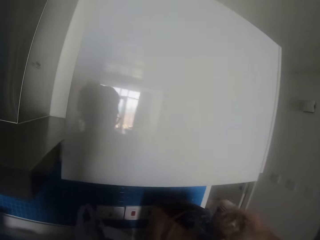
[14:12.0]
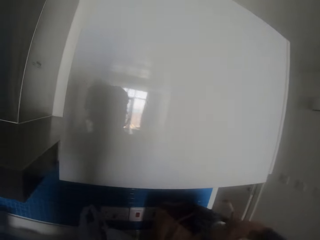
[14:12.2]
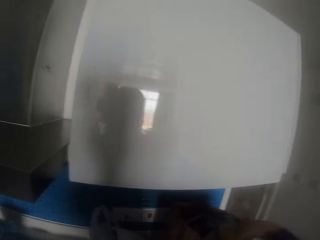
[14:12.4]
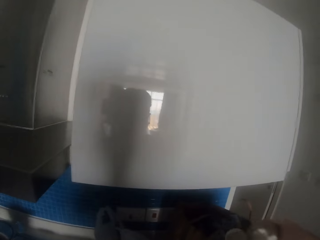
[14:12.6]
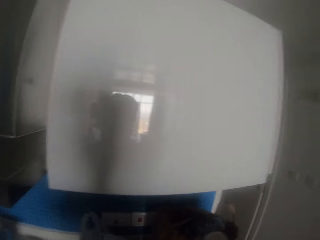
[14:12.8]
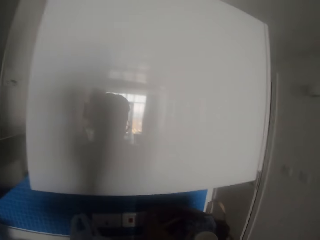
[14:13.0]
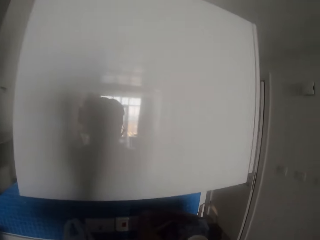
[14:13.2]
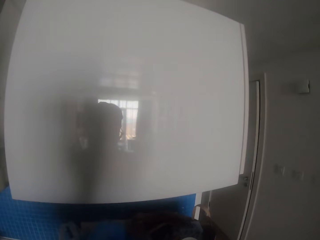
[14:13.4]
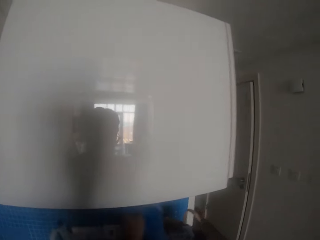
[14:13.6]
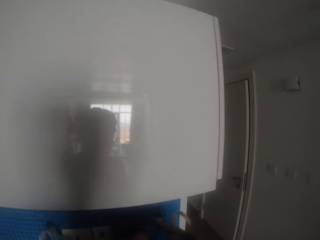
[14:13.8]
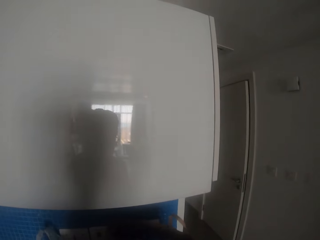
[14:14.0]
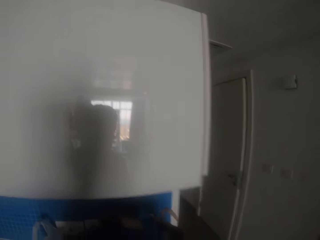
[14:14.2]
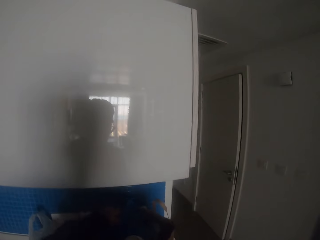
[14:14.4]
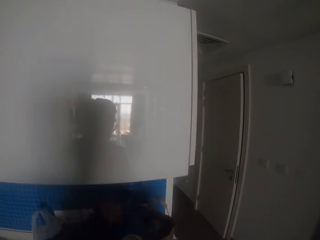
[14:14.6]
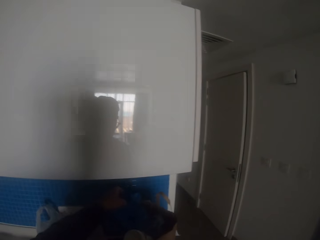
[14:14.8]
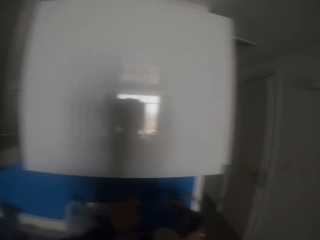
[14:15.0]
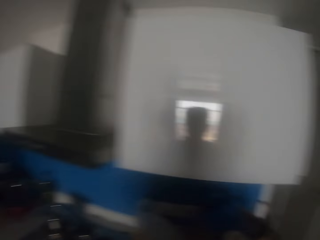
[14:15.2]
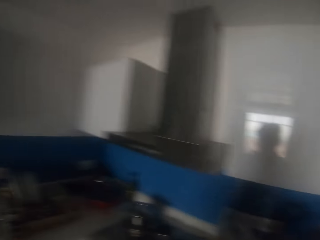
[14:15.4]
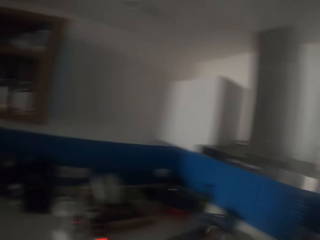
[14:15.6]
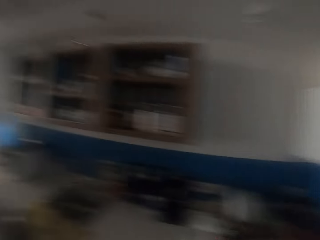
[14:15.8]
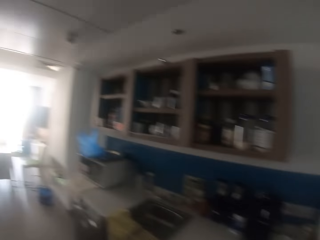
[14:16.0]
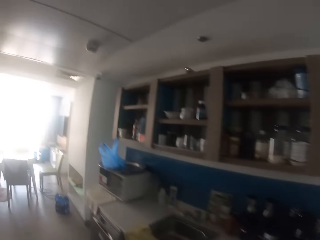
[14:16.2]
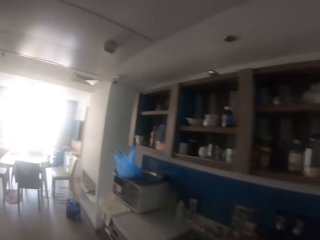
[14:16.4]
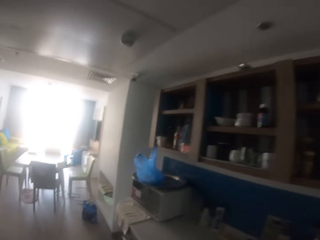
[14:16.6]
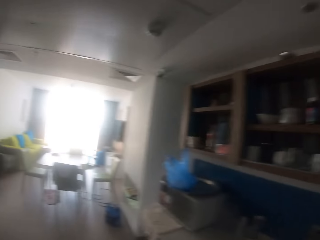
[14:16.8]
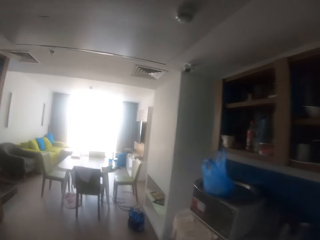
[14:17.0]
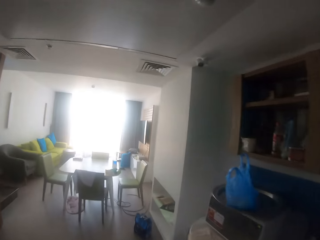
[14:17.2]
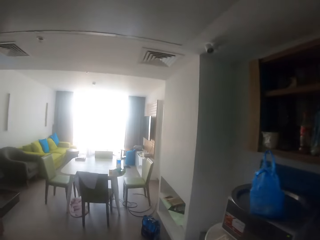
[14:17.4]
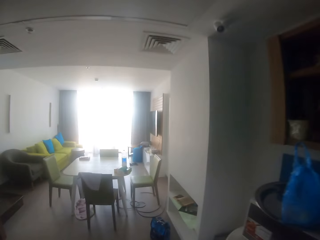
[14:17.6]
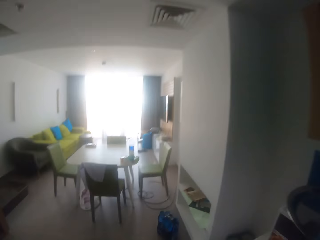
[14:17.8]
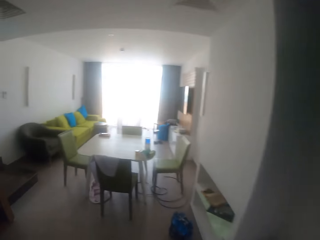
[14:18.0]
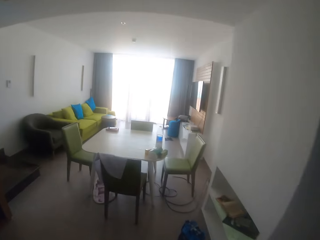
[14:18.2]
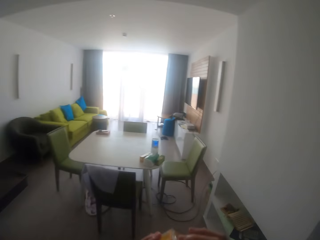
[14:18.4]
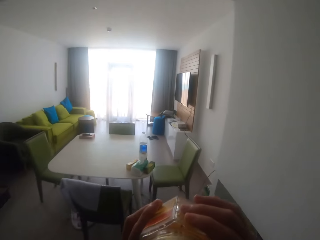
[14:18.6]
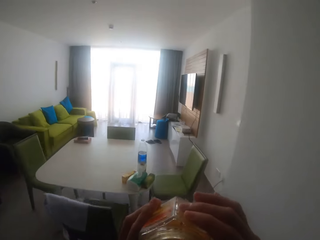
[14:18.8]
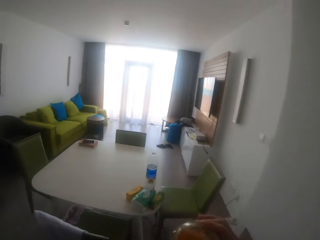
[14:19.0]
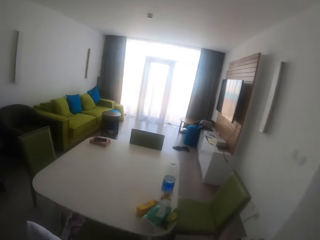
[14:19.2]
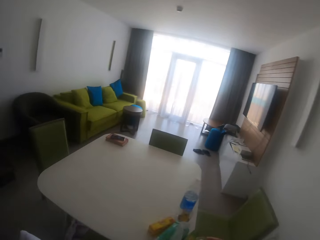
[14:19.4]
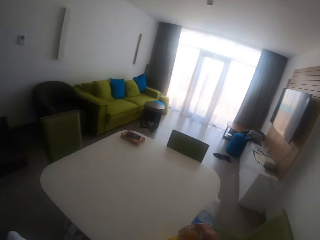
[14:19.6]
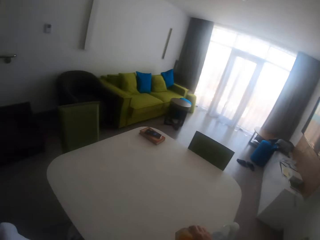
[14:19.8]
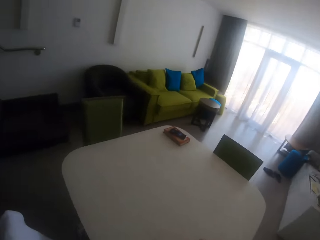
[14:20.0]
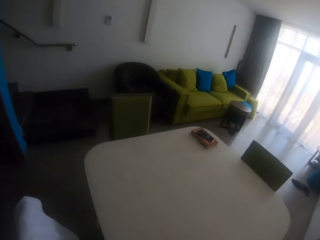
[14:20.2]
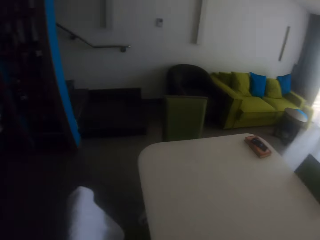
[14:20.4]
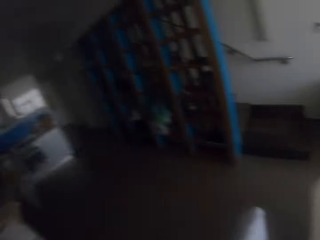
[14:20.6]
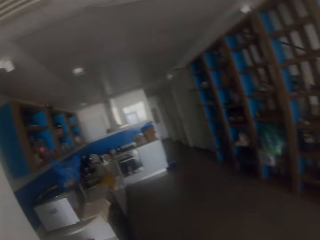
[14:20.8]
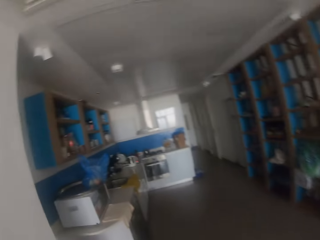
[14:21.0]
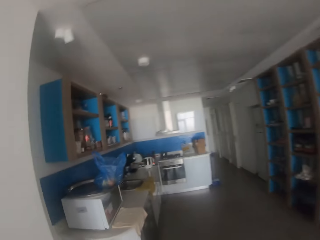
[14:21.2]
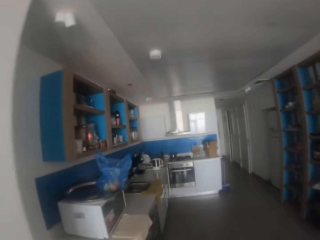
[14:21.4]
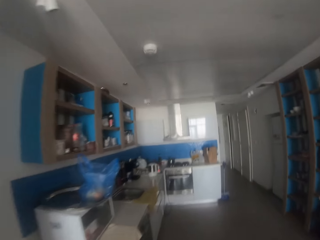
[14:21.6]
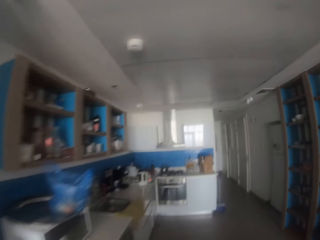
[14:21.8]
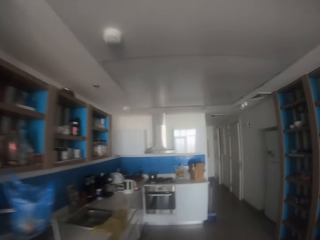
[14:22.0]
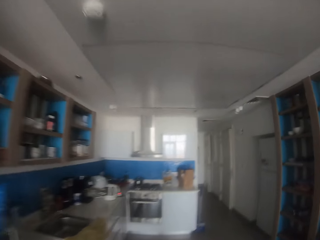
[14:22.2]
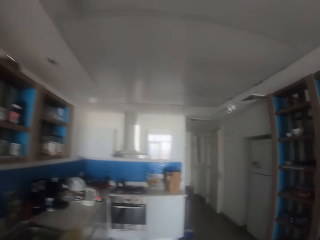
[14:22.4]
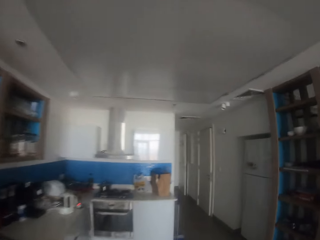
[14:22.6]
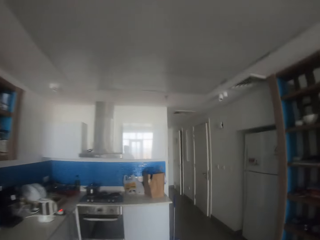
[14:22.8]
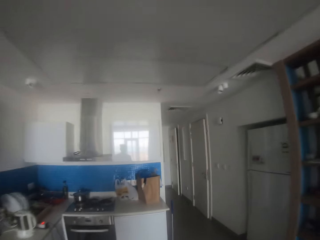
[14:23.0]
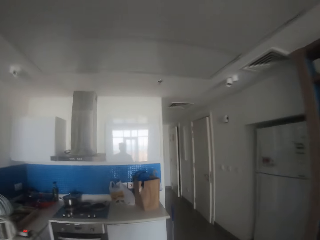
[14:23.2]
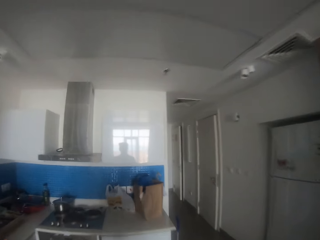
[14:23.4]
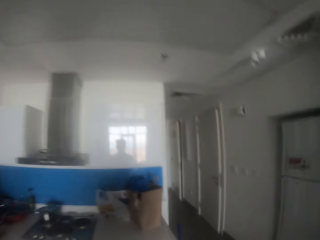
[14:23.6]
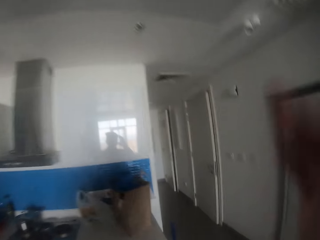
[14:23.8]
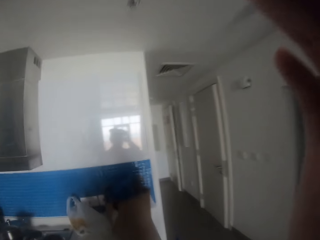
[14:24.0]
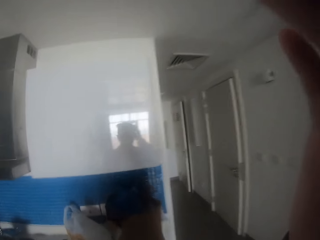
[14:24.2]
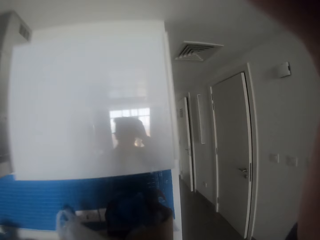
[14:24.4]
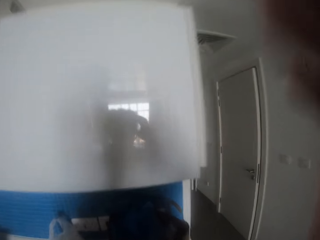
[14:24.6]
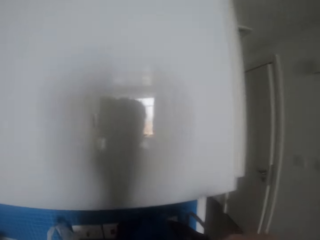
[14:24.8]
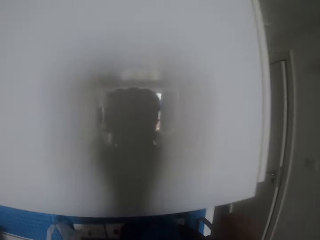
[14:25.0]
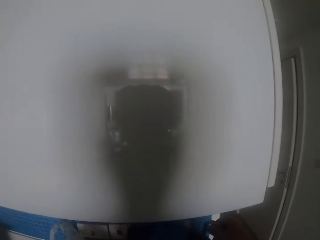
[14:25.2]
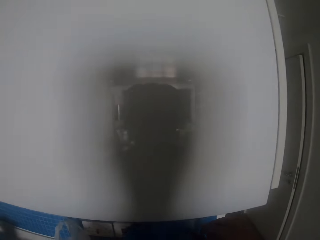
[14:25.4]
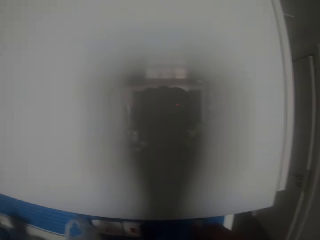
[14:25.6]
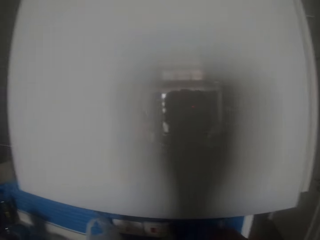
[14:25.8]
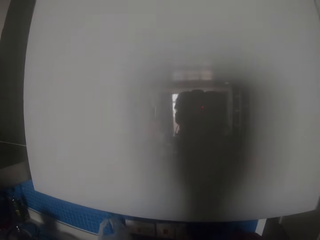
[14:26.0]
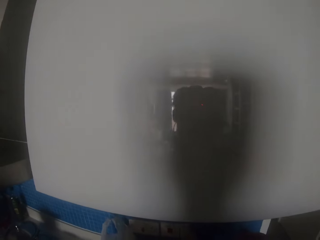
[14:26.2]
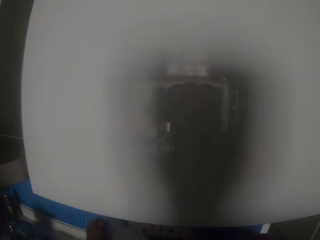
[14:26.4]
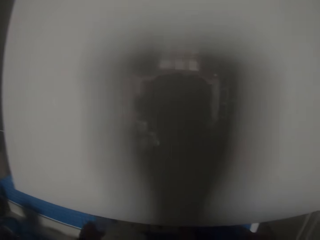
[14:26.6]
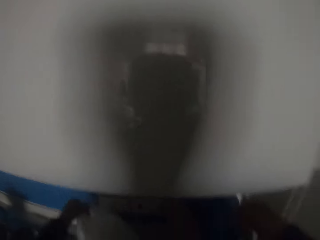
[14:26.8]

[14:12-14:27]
The camera wearer drops the tin. They drop a nylon paper. They walk round the room. They drop the tin on a table. They walk in the room. They touch the camera. They adjust the camera.

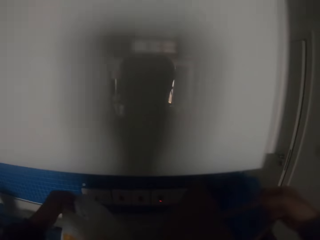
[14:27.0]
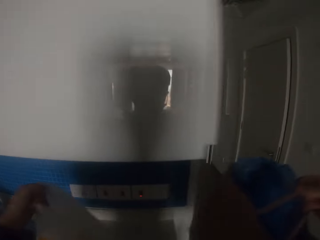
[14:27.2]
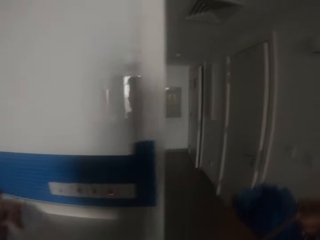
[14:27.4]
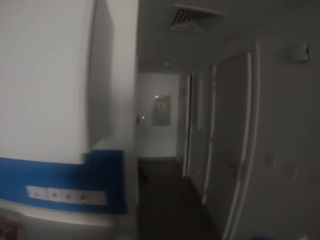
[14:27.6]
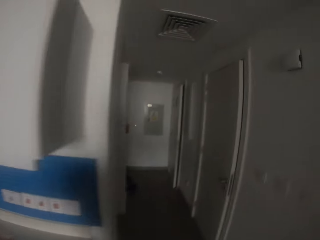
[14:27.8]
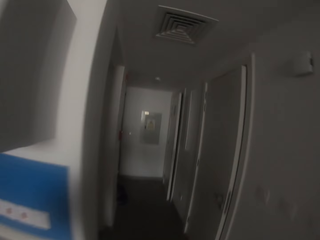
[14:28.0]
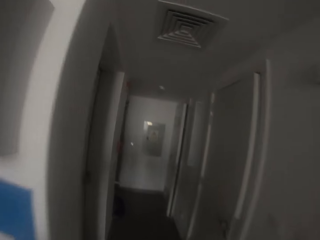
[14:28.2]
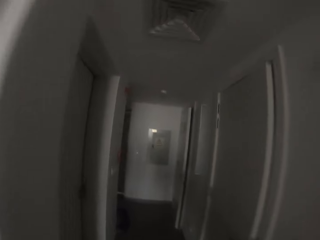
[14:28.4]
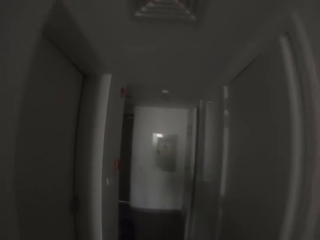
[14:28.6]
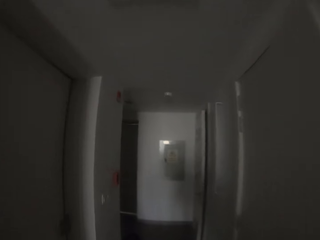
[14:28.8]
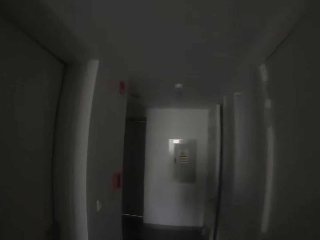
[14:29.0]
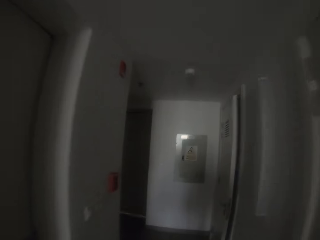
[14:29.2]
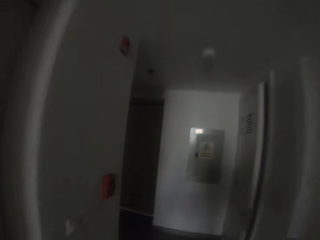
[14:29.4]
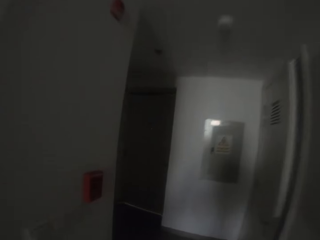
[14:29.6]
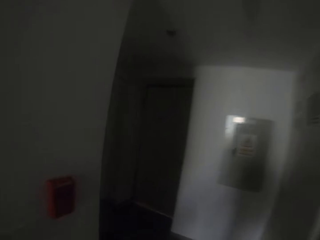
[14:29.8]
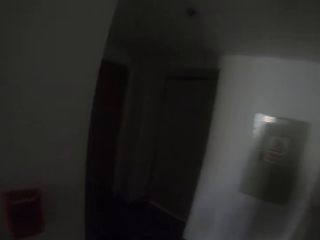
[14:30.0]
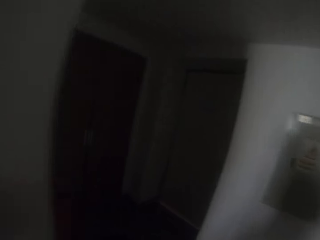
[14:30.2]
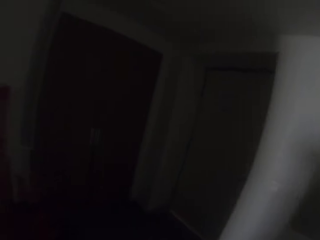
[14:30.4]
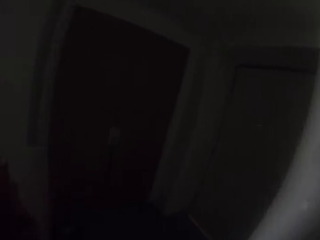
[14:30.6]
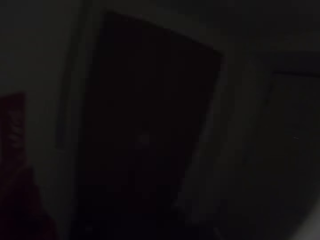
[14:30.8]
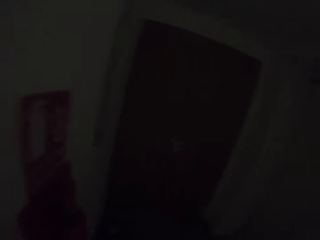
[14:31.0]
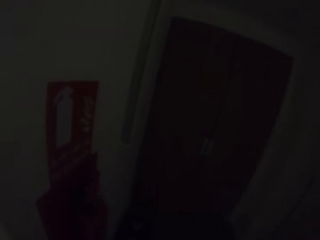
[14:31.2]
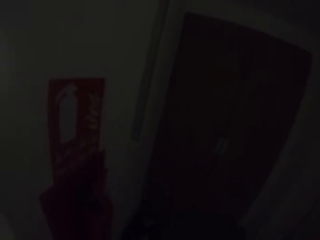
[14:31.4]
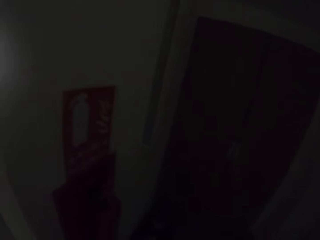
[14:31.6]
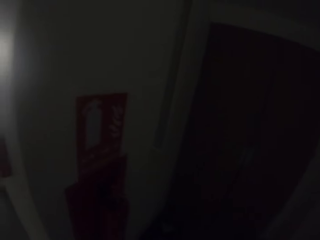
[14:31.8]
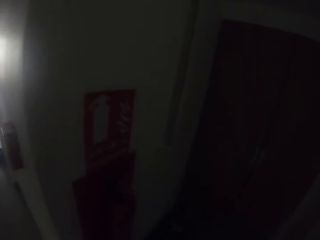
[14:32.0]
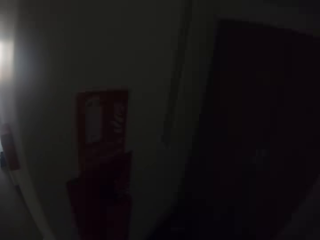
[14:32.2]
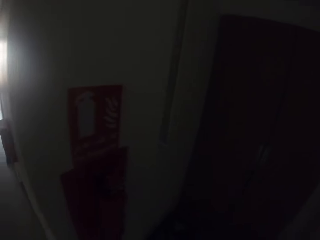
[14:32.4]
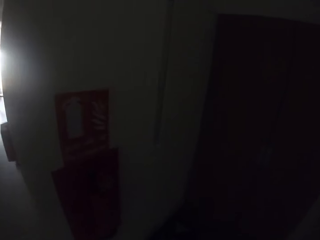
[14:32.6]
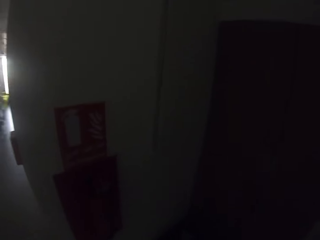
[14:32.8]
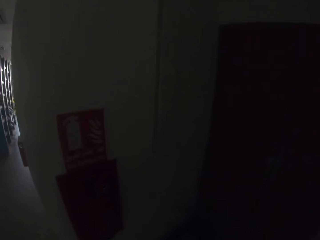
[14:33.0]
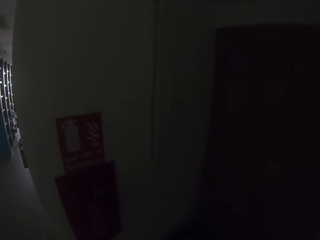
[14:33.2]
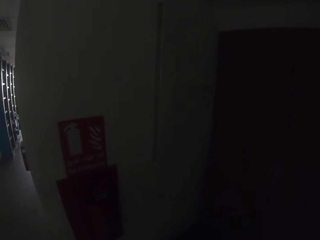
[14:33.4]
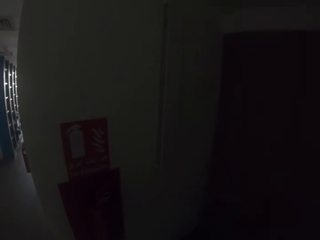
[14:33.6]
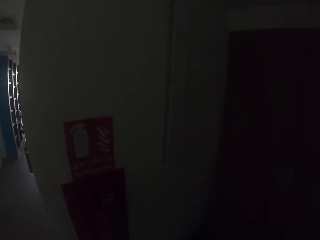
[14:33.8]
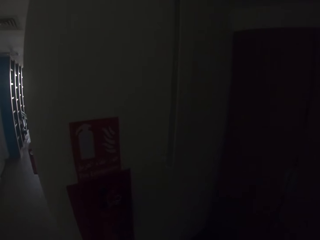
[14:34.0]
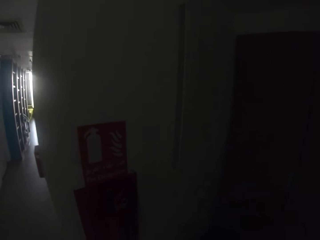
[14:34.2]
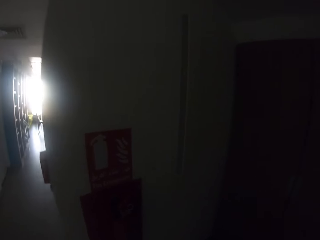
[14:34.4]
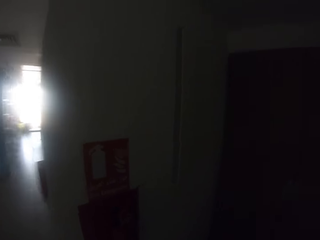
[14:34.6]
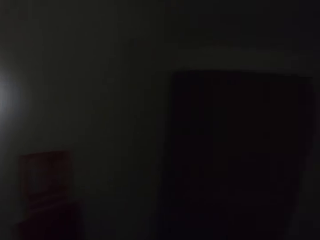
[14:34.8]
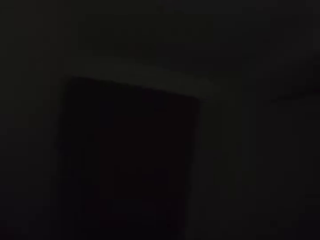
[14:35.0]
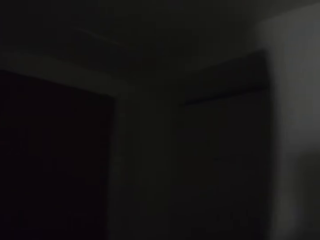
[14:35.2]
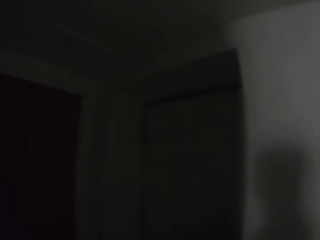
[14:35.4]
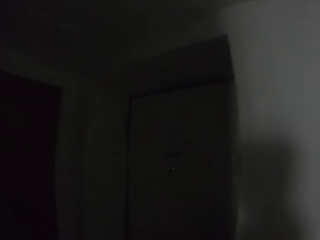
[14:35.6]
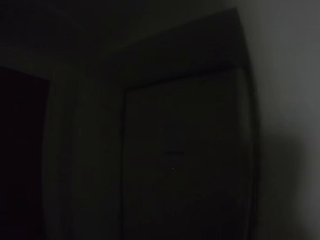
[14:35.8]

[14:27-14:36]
The camera wearer picks up a paper bag. They walk round the room. They walk away.
